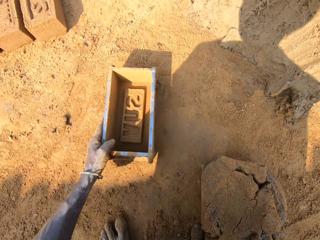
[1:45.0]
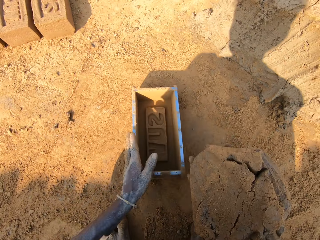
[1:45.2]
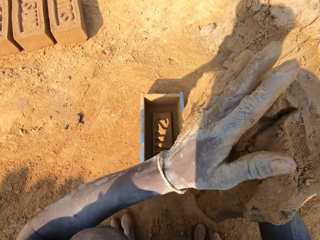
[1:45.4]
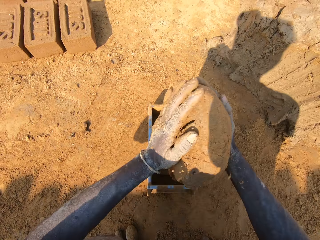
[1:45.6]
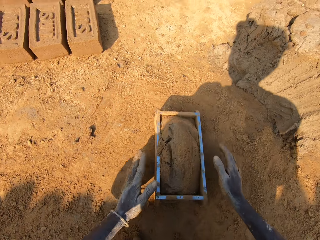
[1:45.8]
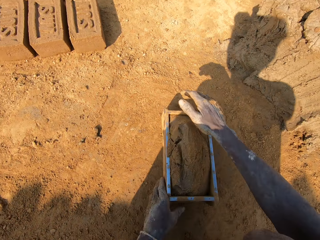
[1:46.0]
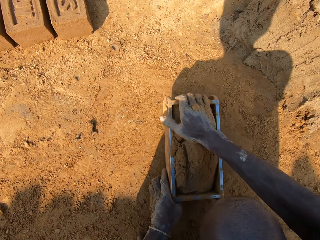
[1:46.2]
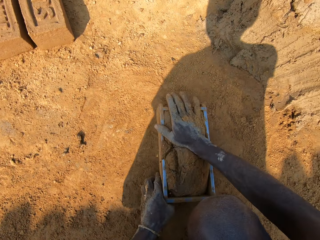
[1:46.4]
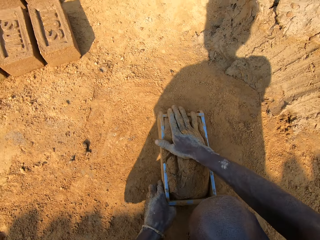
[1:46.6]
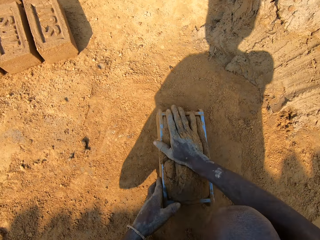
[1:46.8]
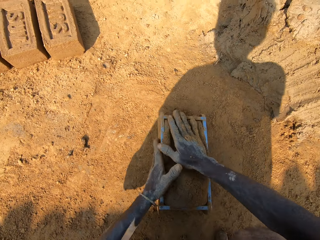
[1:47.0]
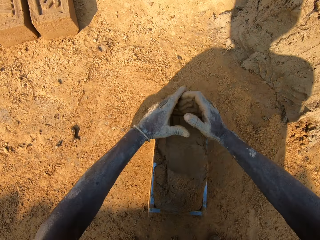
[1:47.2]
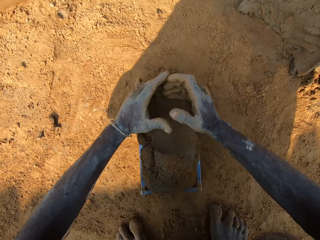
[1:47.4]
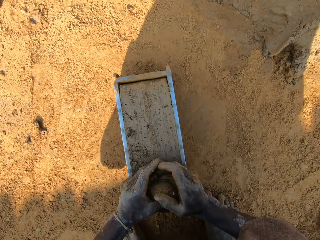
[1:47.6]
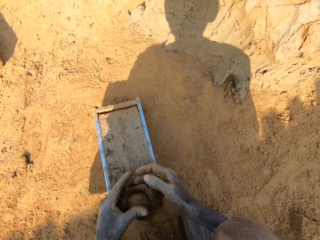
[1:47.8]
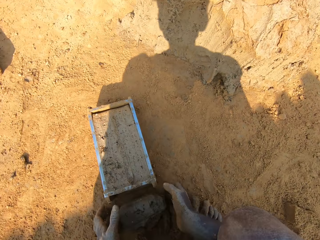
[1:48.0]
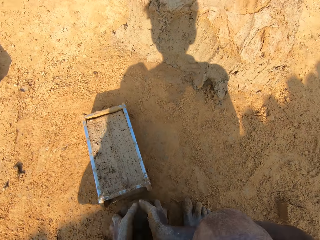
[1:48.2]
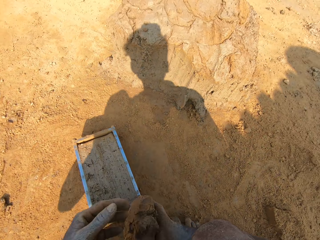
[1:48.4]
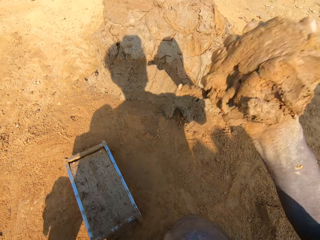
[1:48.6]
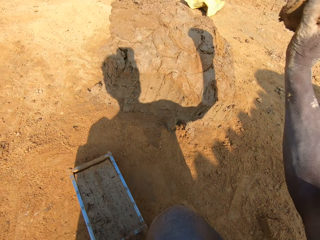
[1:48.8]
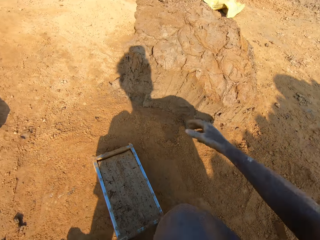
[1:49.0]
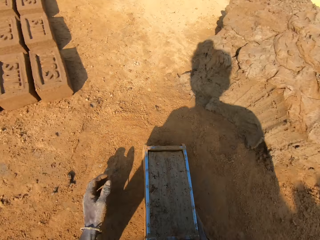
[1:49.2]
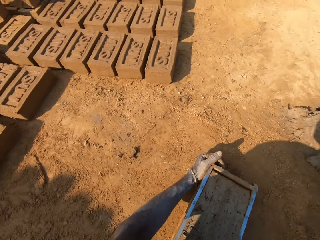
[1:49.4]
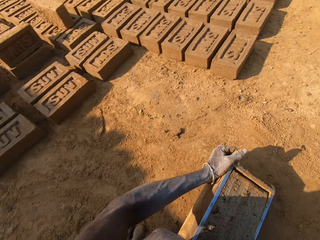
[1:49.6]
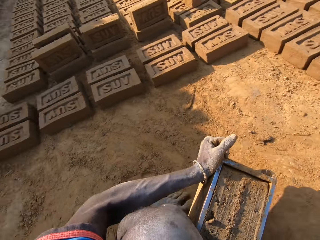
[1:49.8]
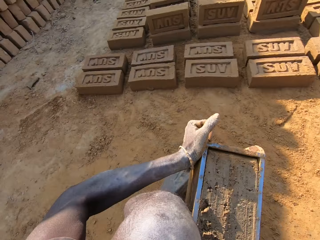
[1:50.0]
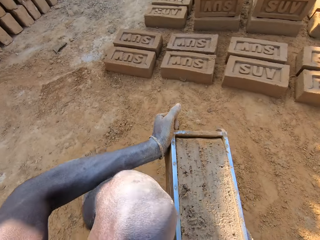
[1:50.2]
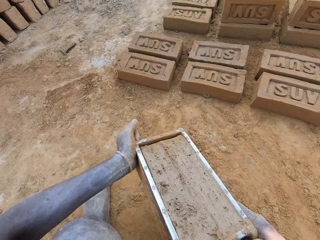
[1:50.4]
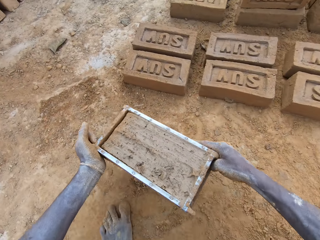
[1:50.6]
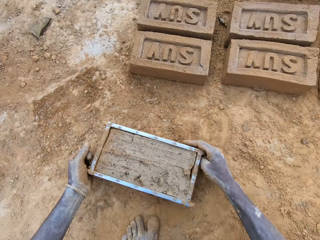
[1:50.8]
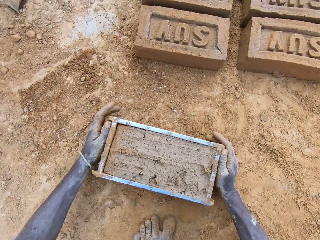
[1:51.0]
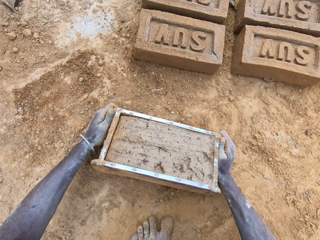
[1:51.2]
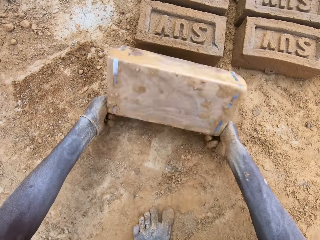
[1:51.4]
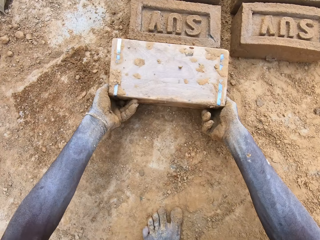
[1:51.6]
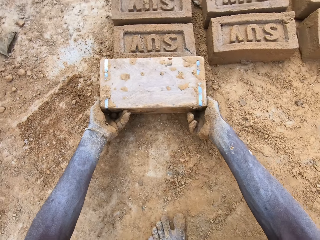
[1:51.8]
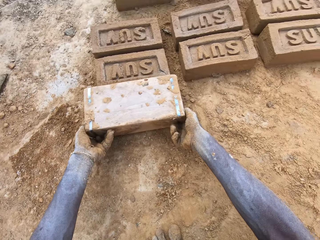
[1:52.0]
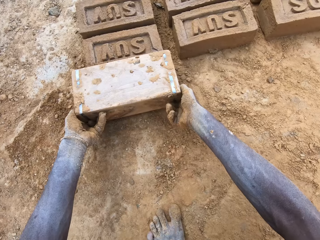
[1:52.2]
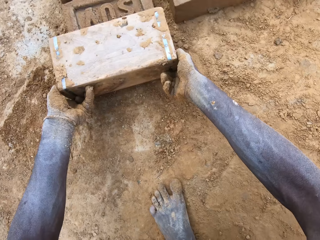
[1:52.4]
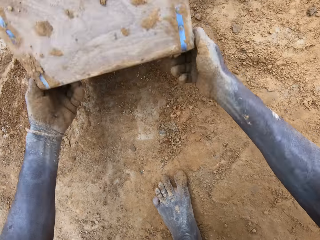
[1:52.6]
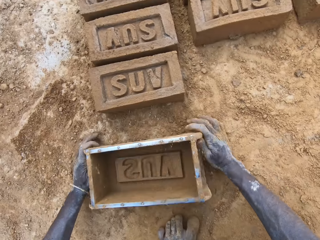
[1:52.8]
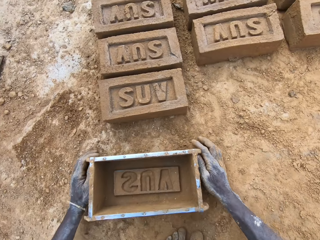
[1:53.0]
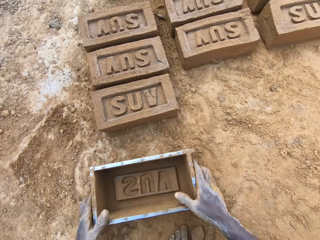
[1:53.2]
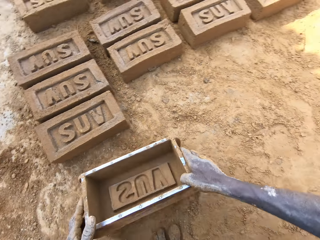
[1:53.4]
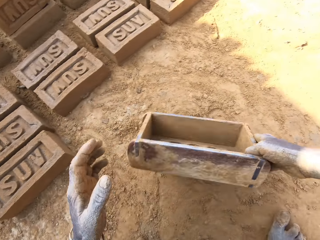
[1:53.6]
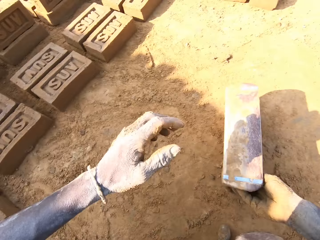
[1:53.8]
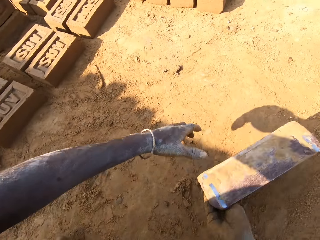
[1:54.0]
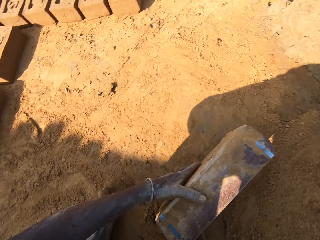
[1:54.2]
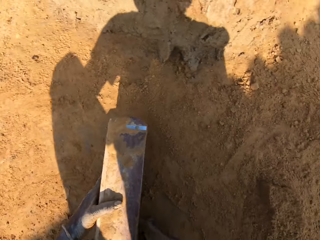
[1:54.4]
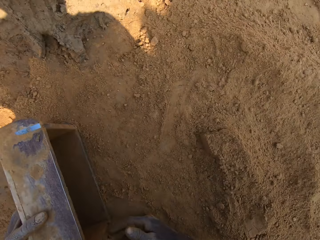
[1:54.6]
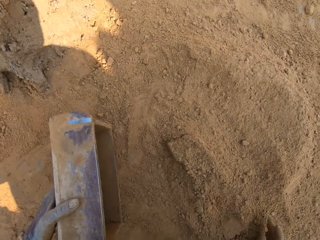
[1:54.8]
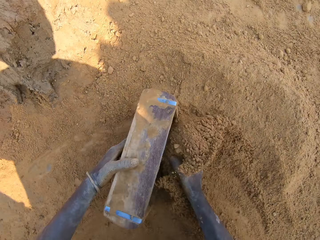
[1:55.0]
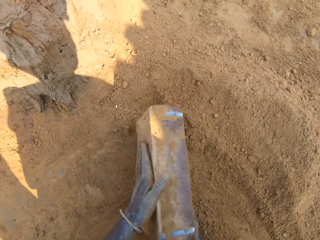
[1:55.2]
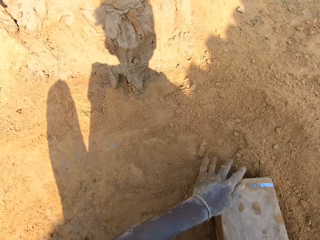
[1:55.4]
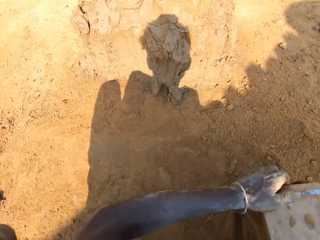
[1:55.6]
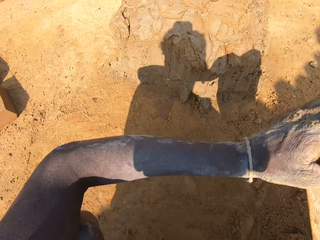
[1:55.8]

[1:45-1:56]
The camera wearer moves the molding box near. They throw clay in the molding box. They dialogue with a person. They take extra clay from the molding box. They cut the clay. They throw the extra clay on the clay heap. They converse with the person. They carry the molding box. They pick a brick mold on the ground. They put a brick on the ground. They pour out clay from the molding box. They hold the molding box. They dialogue with the person. They put soil in the molding box. They pour out the soil from the molding box.

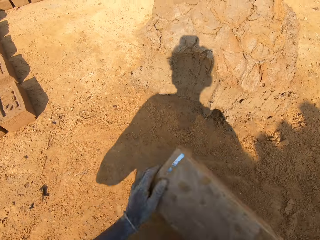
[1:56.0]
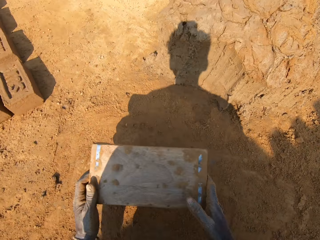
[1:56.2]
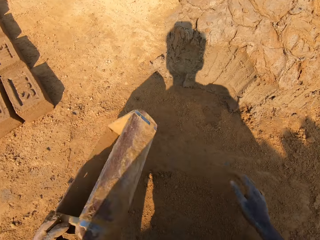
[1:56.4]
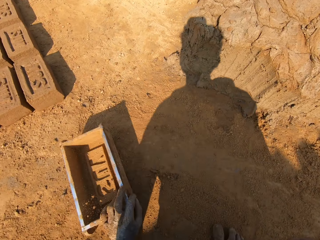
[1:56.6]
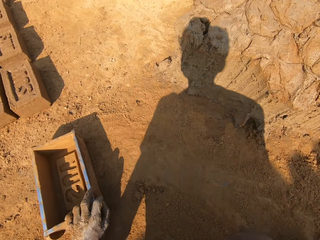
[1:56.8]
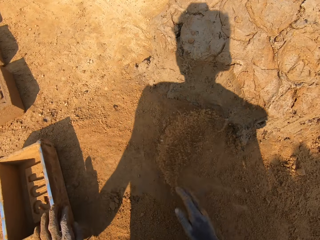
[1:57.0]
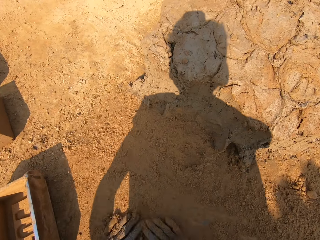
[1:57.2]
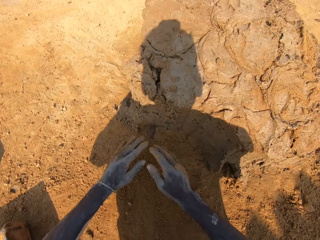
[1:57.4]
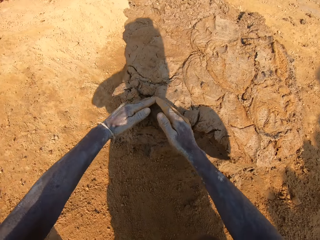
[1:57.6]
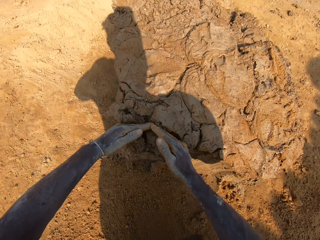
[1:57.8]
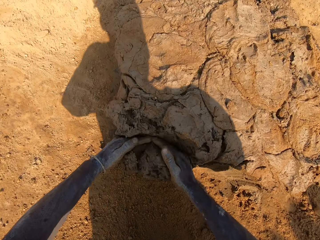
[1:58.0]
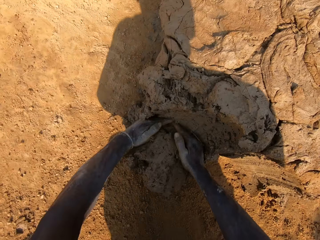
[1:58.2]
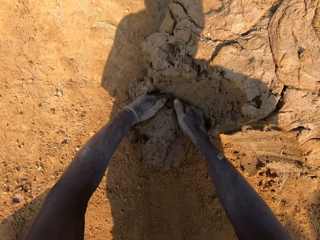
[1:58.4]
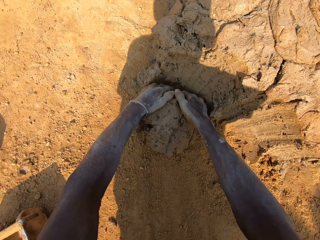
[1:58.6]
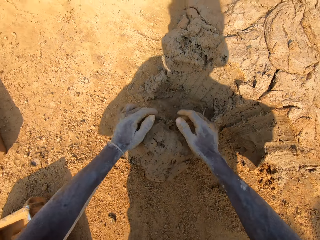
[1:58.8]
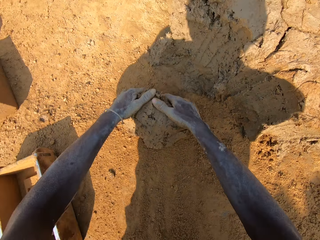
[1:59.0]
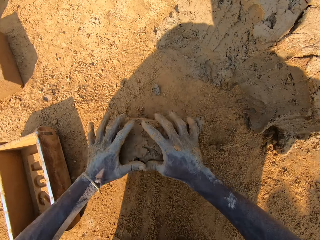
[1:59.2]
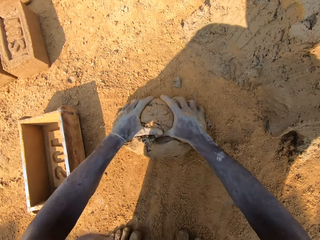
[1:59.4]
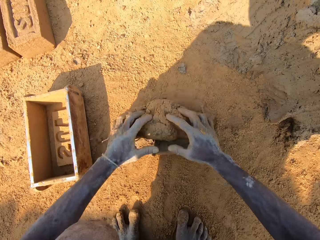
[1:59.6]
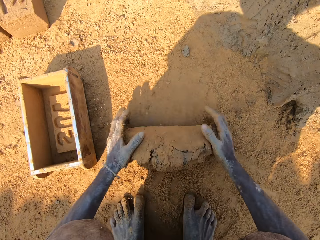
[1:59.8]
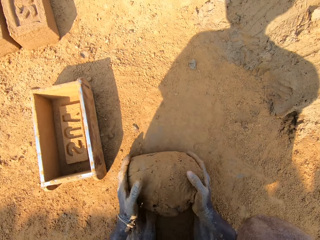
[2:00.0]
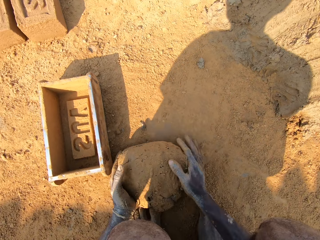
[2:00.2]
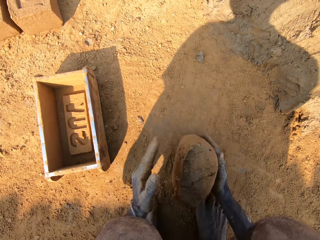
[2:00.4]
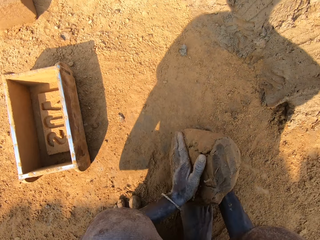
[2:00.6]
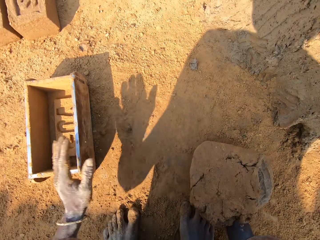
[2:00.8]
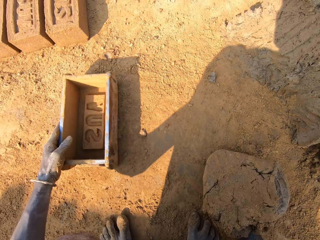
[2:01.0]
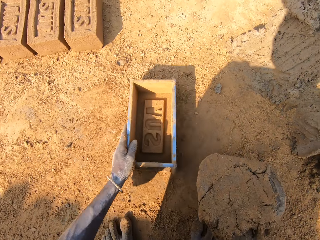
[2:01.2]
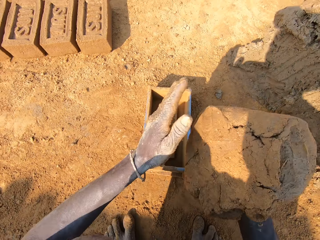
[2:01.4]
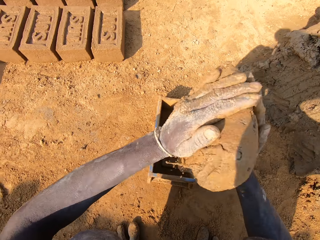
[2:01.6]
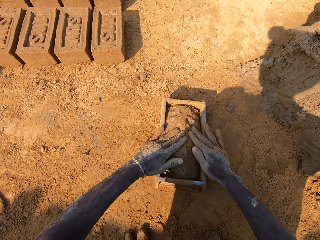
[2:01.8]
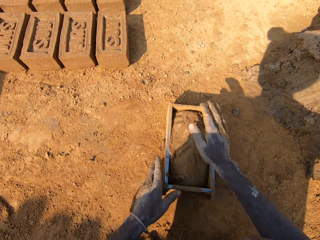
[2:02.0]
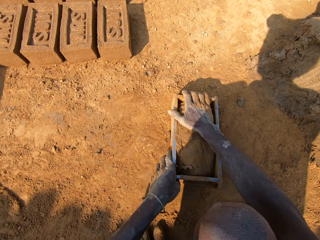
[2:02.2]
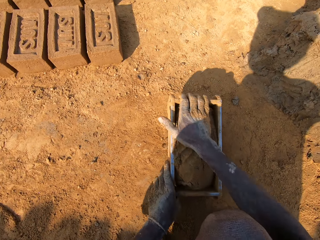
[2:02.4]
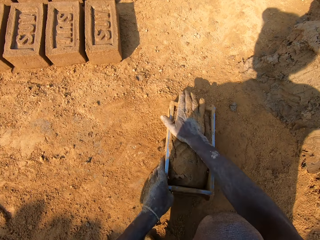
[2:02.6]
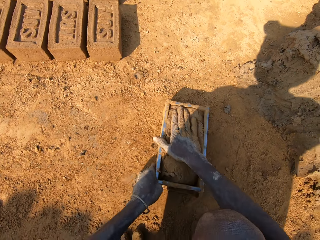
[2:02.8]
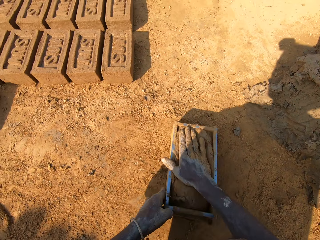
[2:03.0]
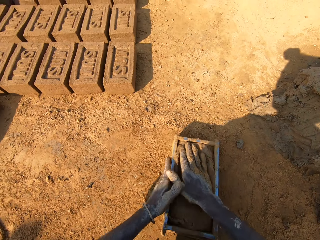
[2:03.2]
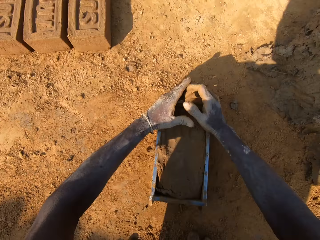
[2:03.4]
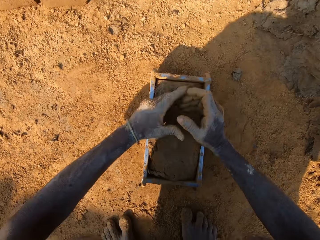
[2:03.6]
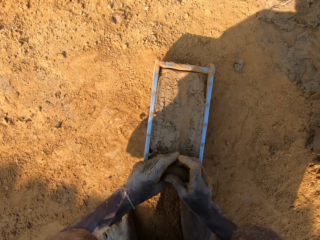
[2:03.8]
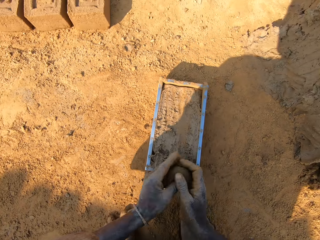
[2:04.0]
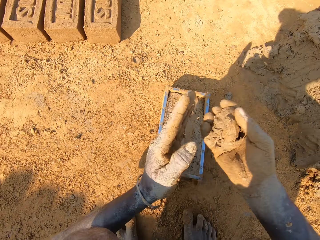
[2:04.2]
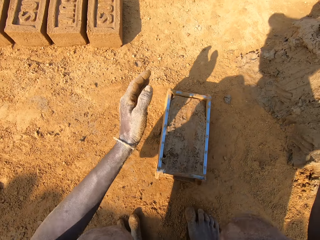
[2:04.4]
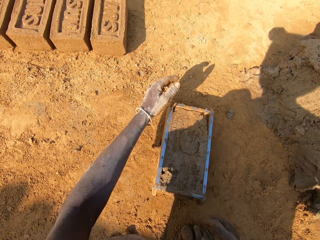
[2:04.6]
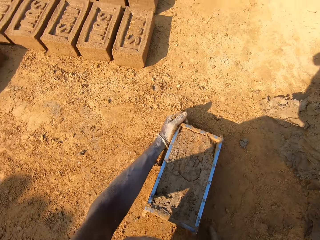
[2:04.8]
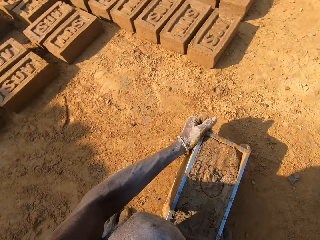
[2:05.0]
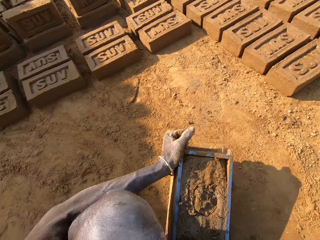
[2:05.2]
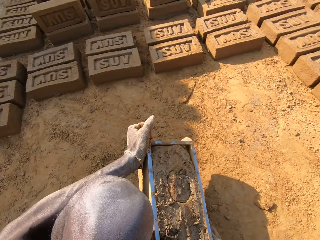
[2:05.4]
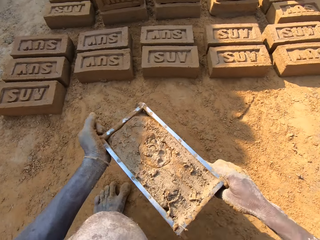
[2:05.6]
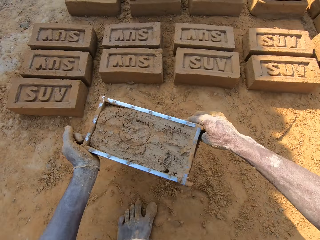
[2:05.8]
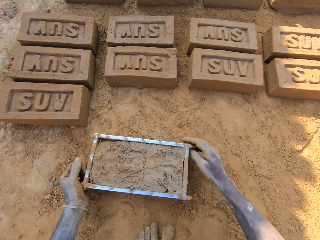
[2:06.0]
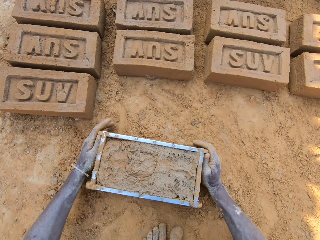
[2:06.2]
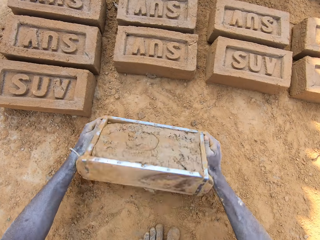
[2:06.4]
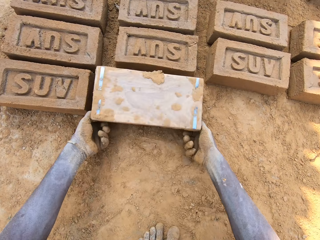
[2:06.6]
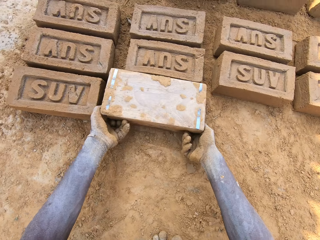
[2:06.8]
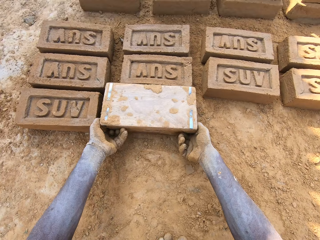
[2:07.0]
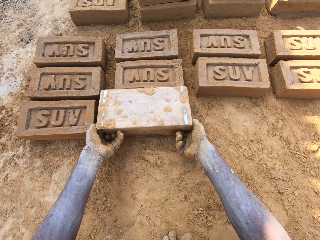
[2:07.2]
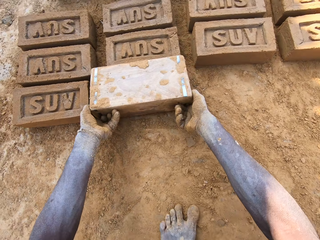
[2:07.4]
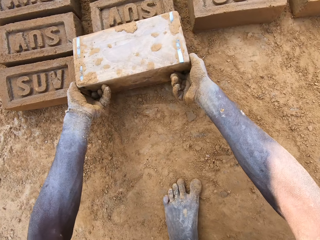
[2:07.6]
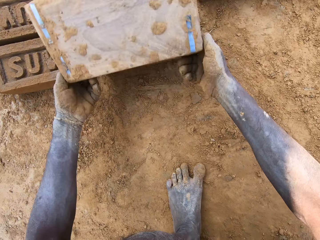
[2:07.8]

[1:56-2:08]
The camera wearer puts down the molding box. They hit the brick mold on the ground. They wipe hands on the ground. They cut clay. They pick a chunk of clay. They mold the clay on the ground. They move the molding box near. They throw clay on the molding box. They take extra clay from the molding box. They cut the clay. They throw the extra clay on top. They put the clay in the brick mold. They pick the brick mold on the ground. They carry the molding box. They put a brick on the ground. They pour out the clay from the molding box.
